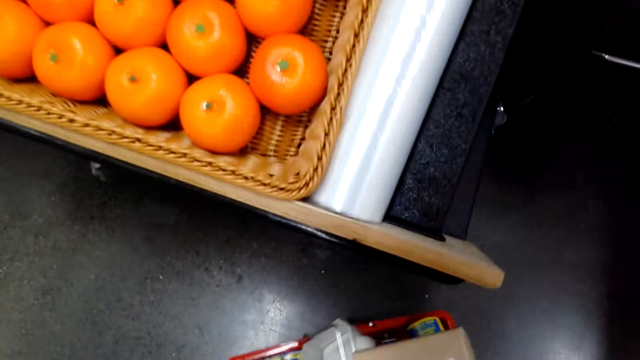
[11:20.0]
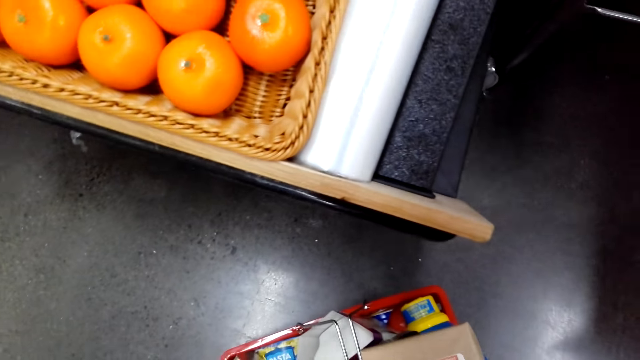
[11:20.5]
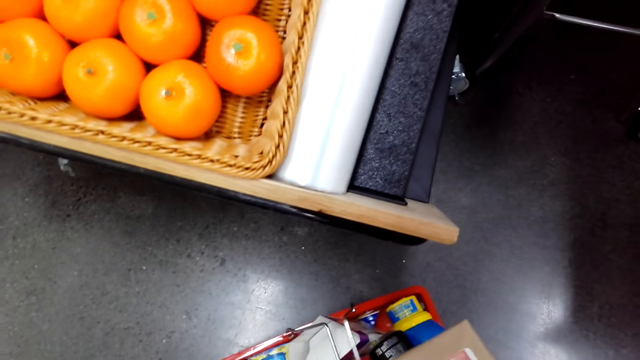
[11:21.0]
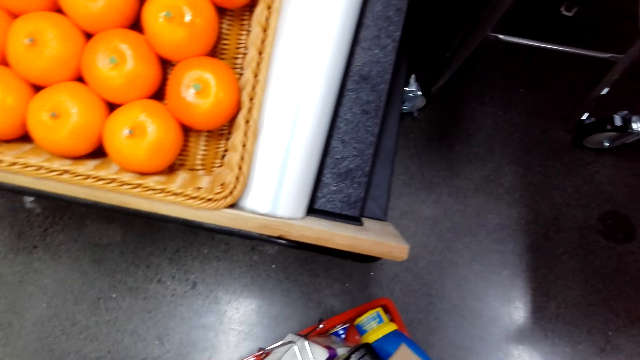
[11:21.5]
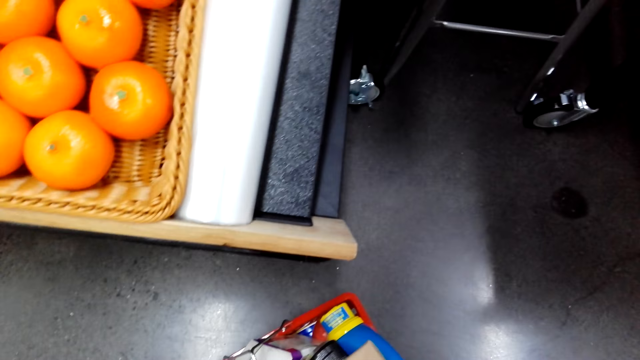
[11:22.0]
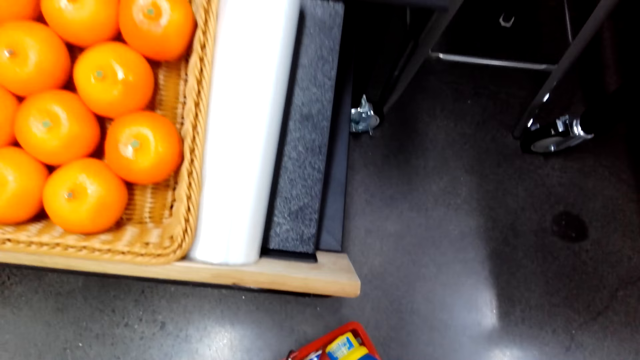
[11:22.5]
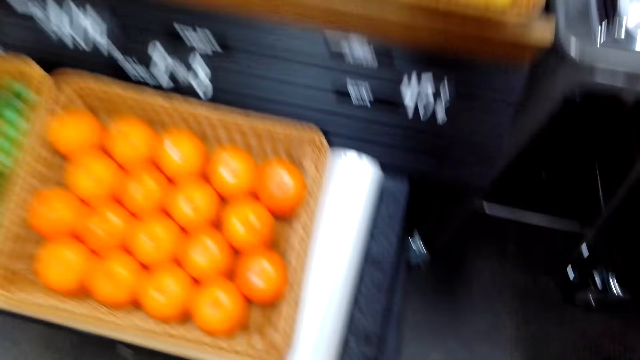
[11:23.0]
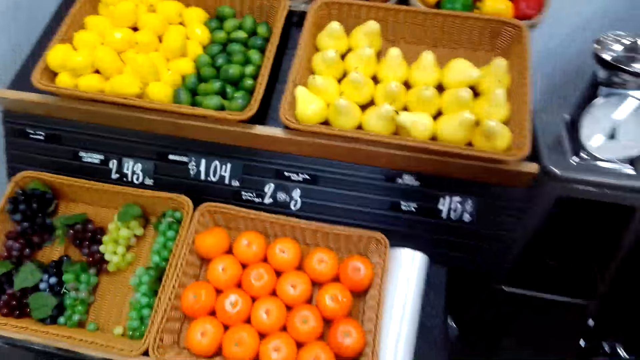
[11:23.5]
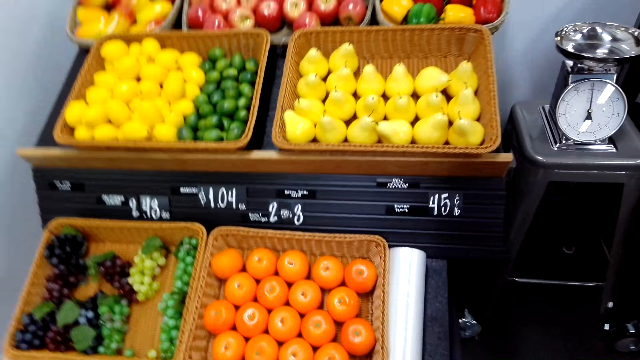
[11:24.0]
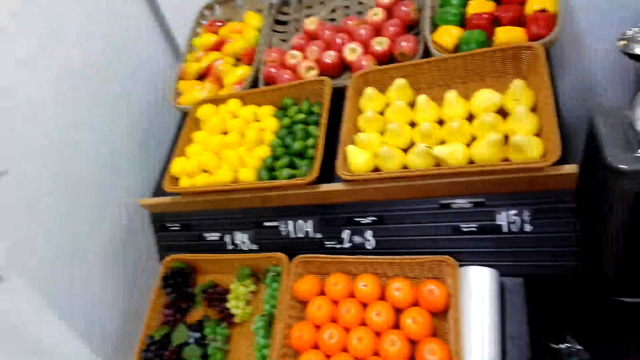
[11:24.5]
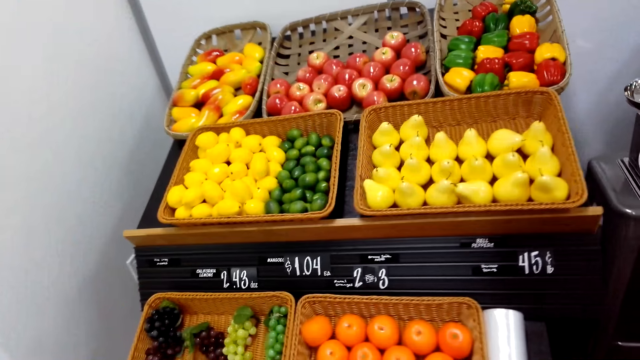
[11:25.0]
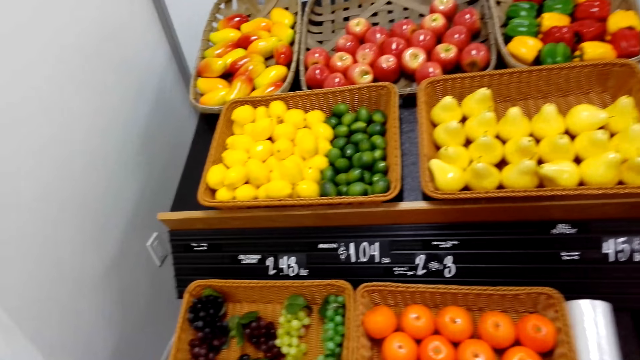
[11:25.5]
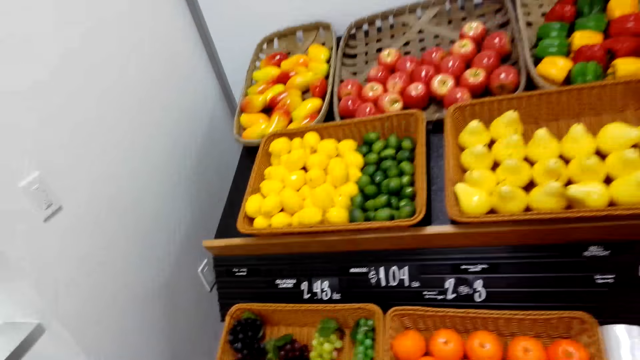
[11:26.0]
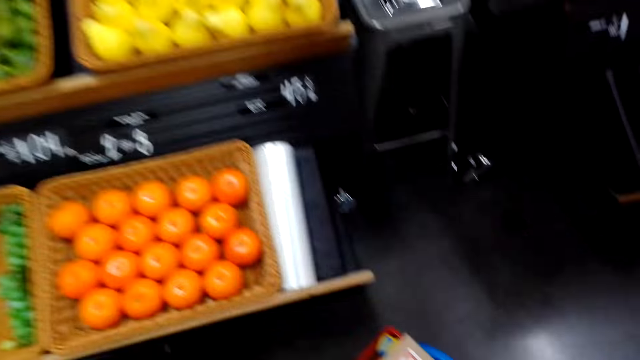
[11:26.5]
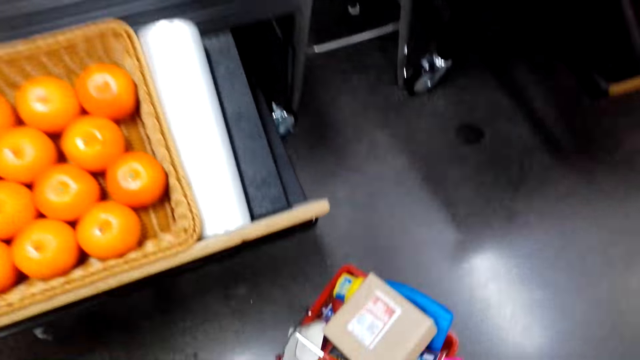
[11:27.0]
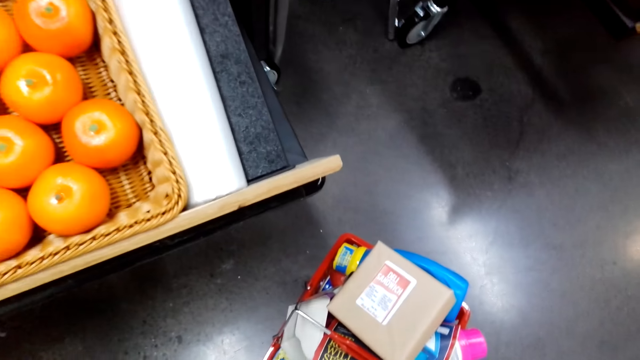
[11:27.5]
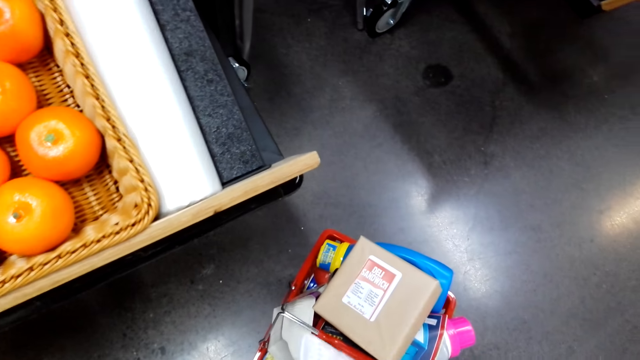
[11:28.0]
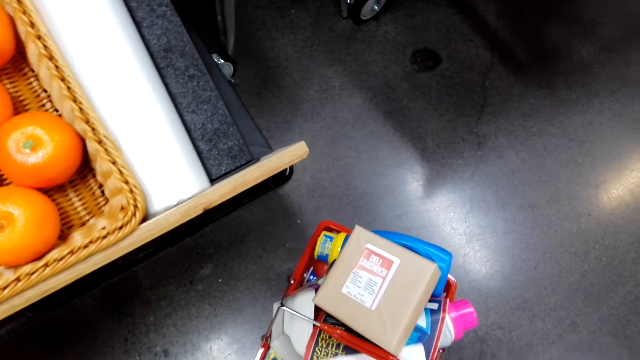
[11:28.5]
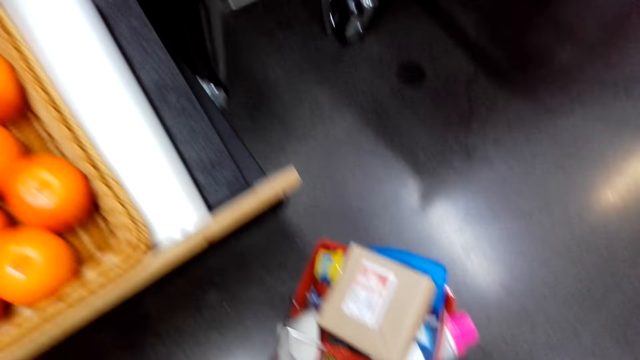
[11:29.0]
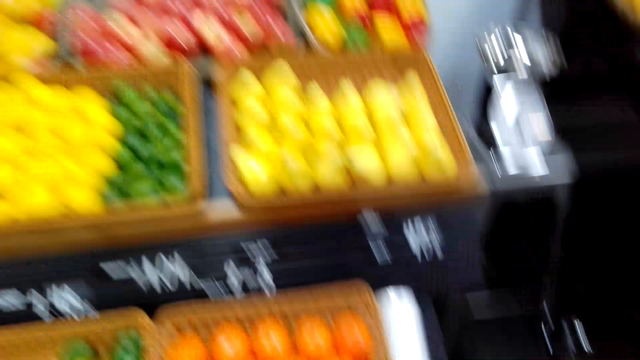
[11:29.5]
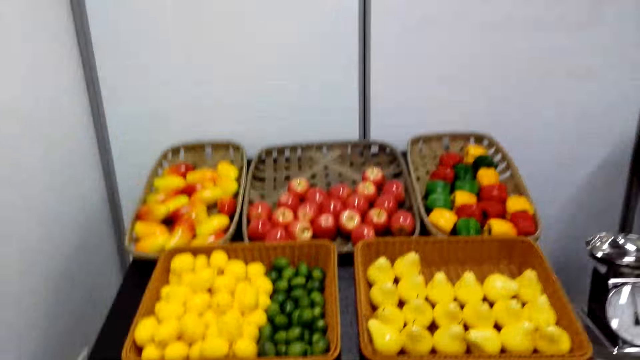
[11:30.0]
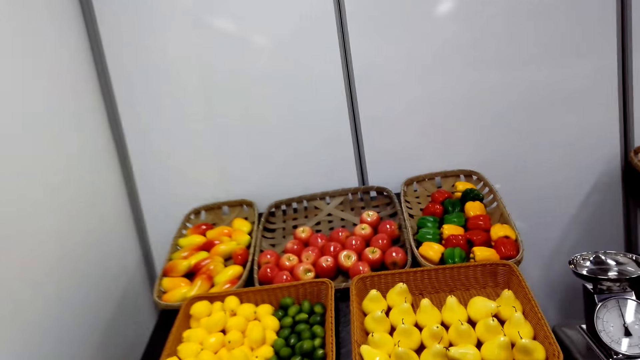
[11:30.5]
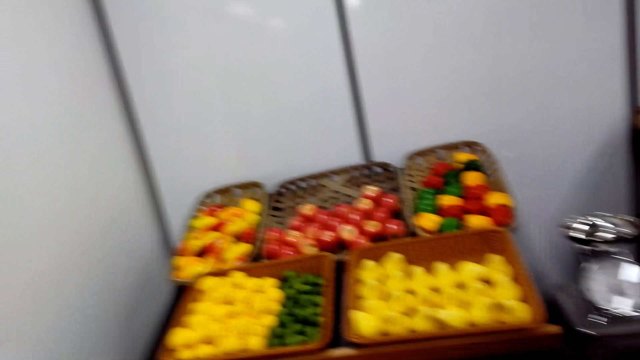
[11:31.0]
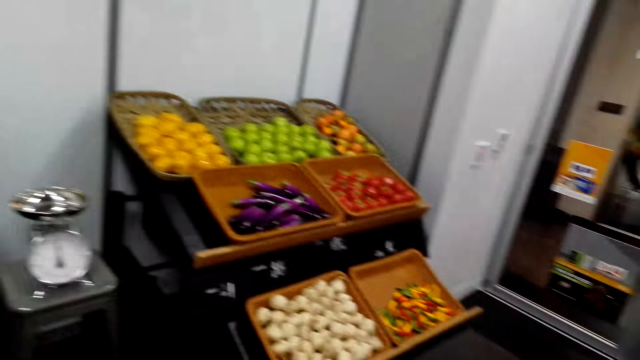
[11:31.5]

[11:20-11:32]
The camera wearer puts a basket on the floor. They look at fruits.

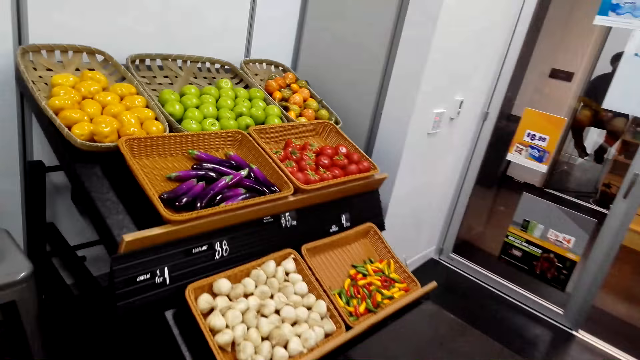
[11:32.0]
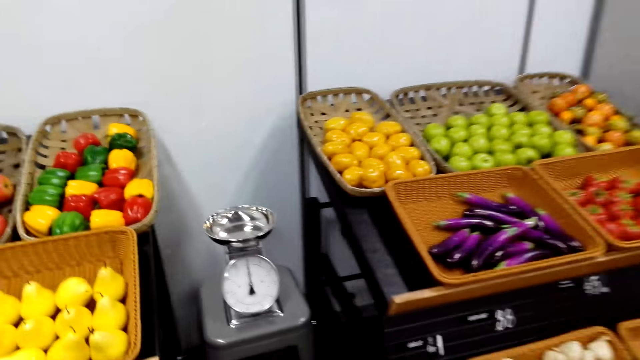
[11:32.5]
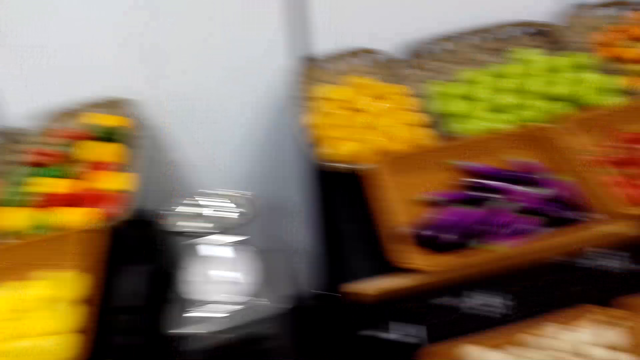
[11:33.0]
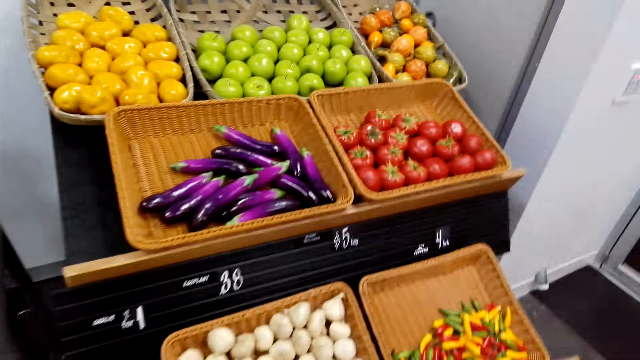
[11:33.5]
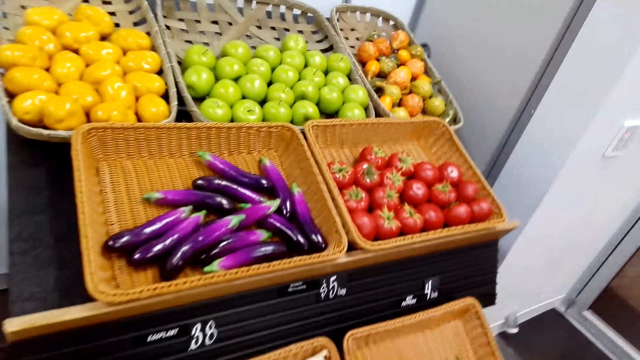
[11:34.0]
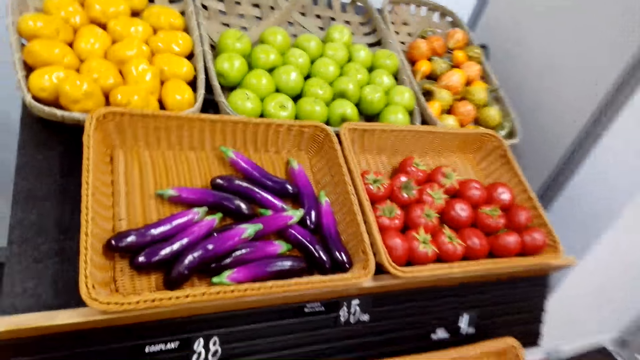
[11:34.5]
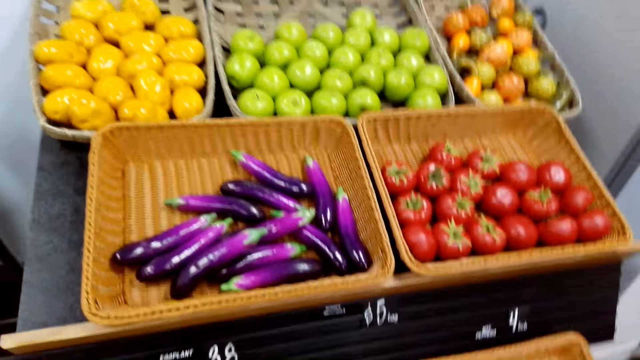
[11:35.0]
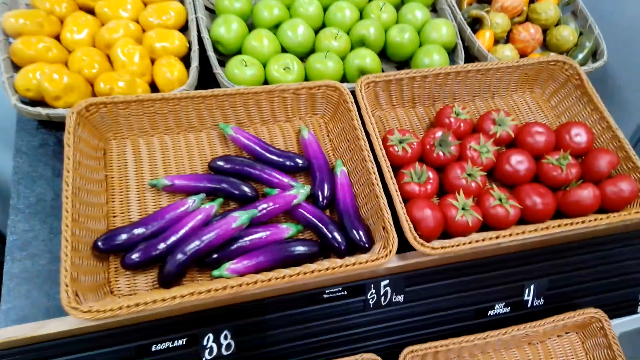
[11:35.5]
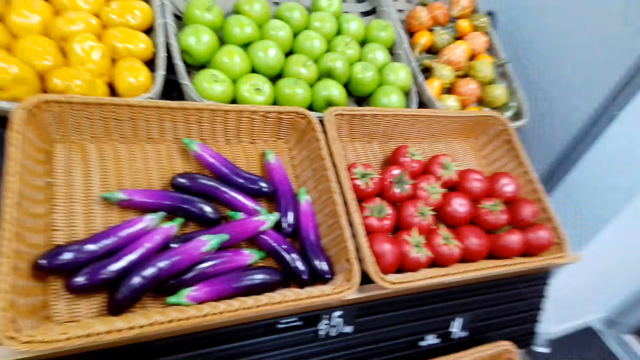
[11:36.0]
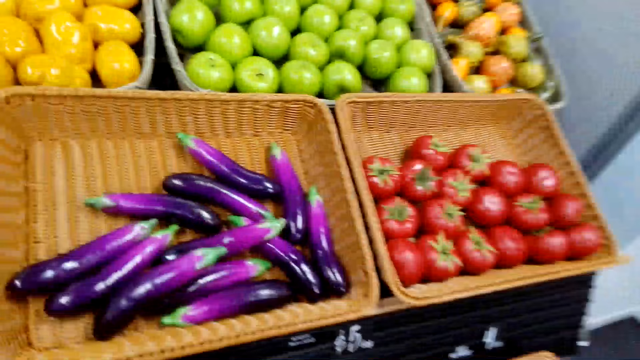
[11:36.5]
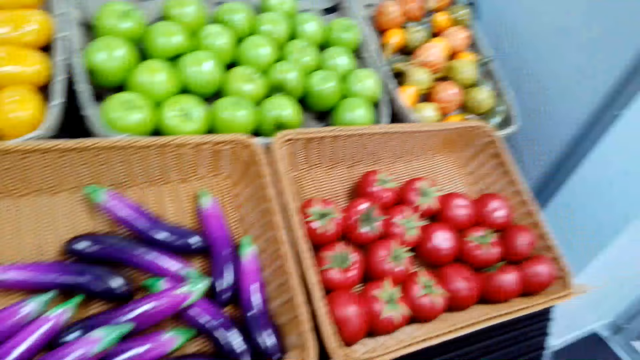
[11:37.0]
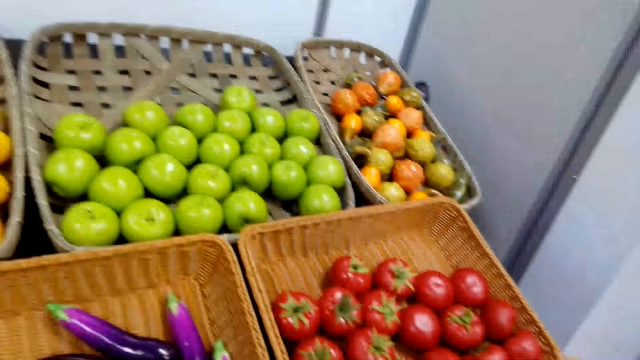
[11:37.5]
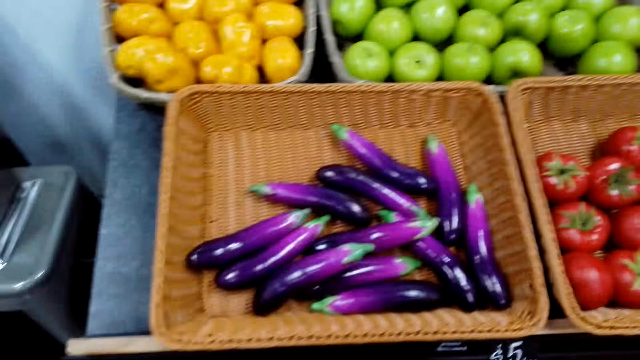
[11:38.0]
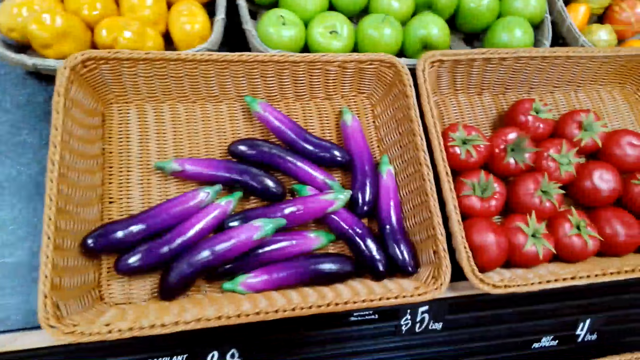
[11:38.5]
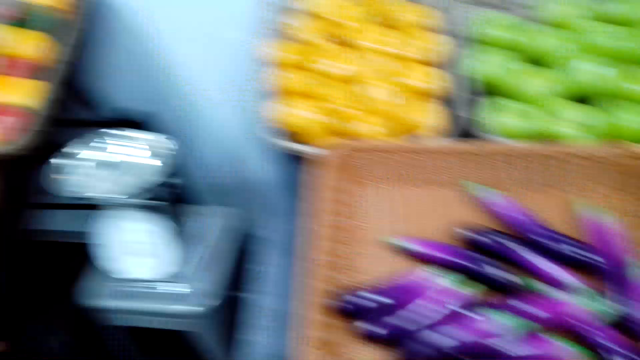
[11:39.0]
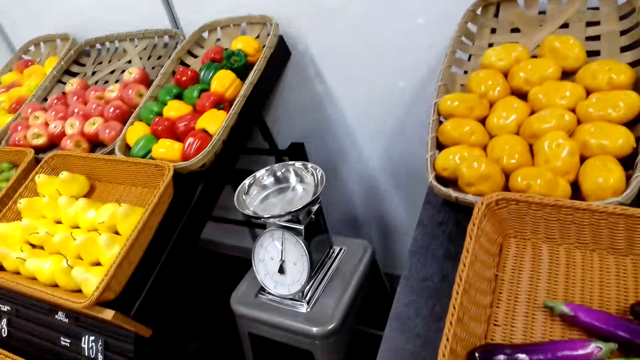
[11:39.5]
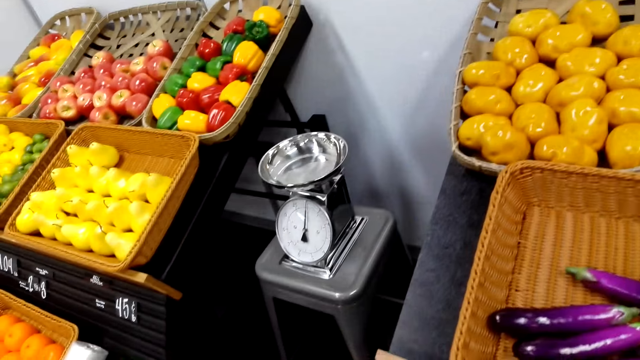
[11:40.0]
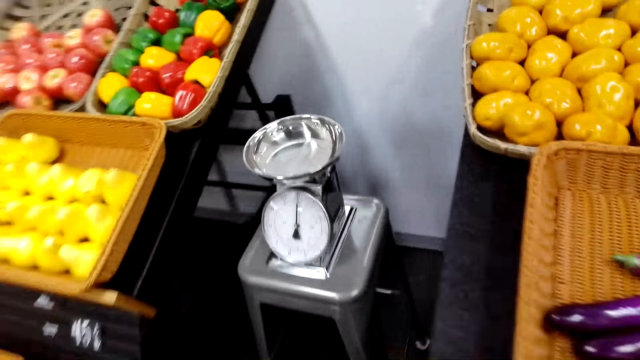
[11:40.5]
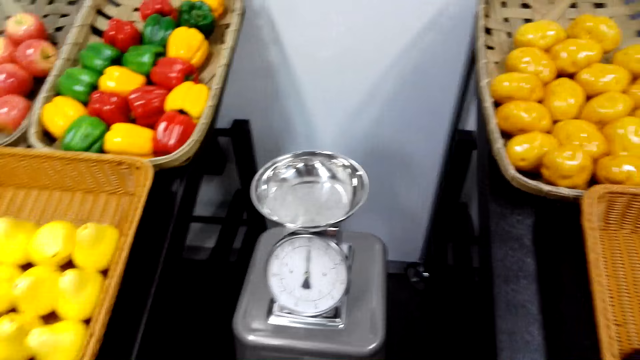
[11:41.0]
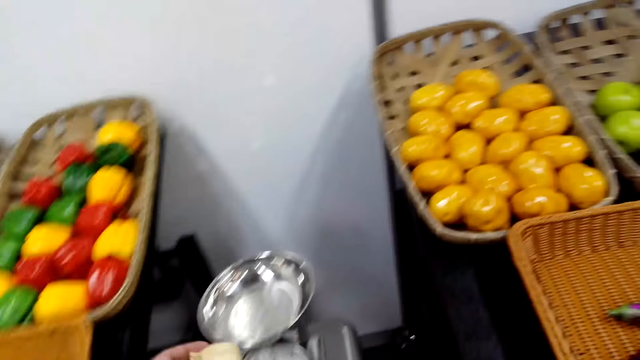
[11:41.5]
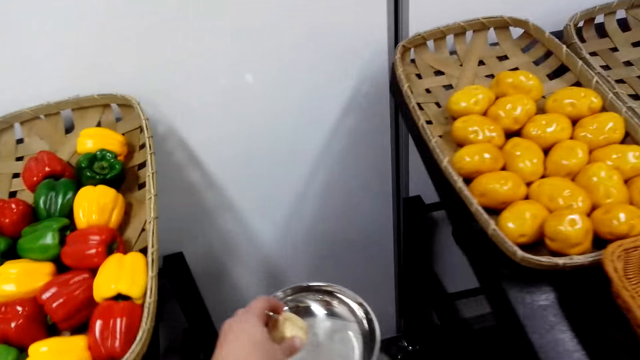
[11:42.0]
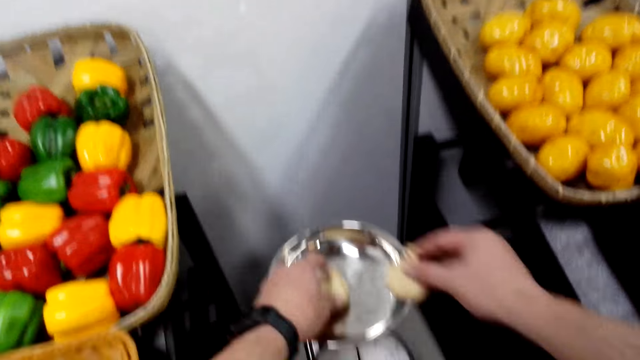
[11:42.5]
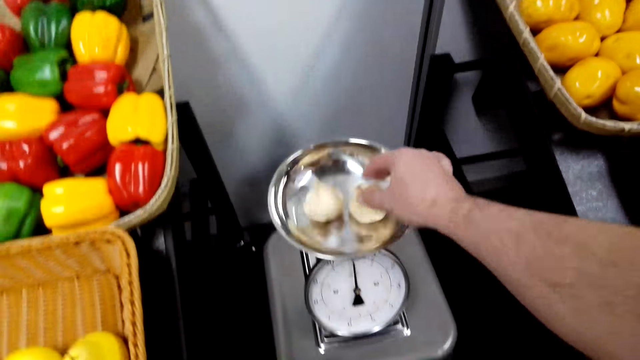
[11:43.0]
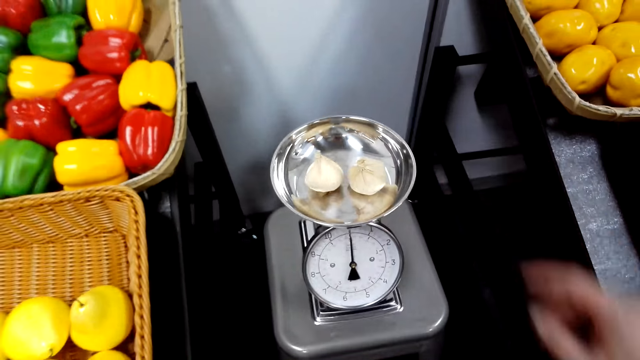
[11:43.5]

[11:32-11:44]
The camera wearer takes turmeric. They put the turmeric or onions in a weighing scale.
